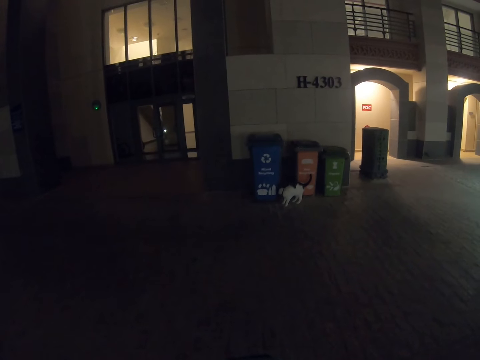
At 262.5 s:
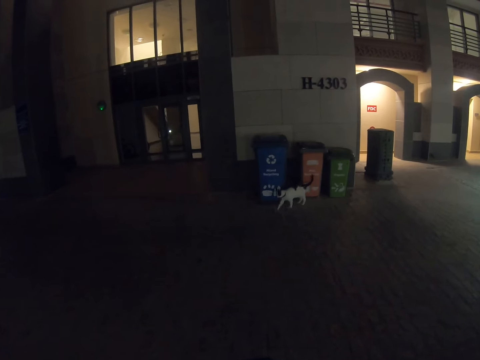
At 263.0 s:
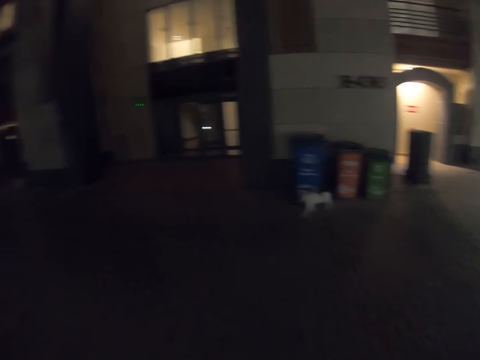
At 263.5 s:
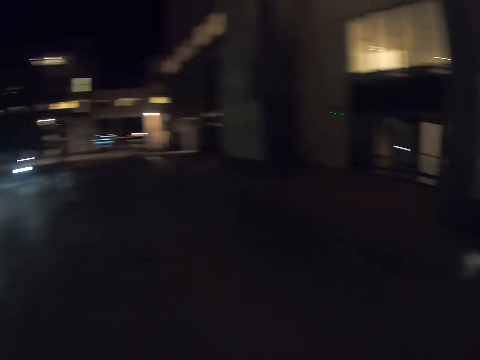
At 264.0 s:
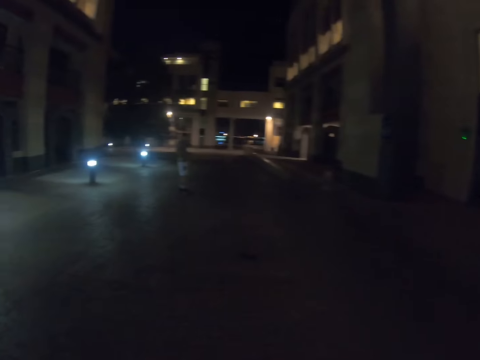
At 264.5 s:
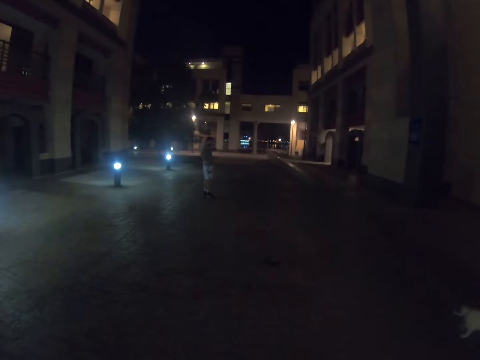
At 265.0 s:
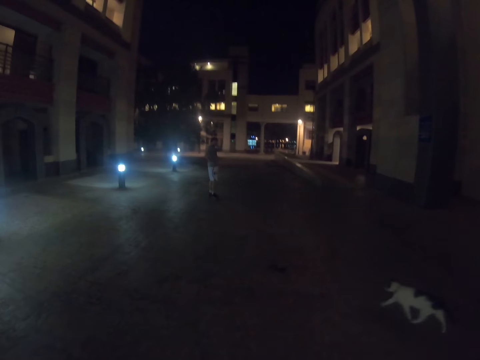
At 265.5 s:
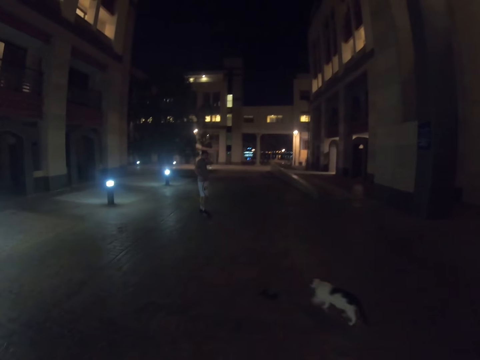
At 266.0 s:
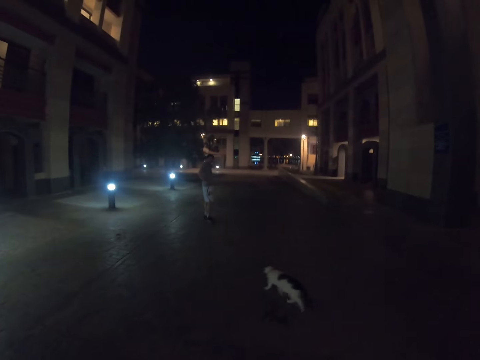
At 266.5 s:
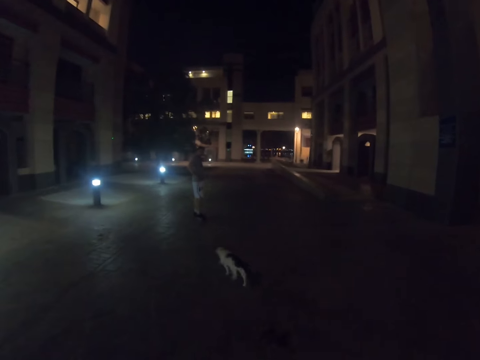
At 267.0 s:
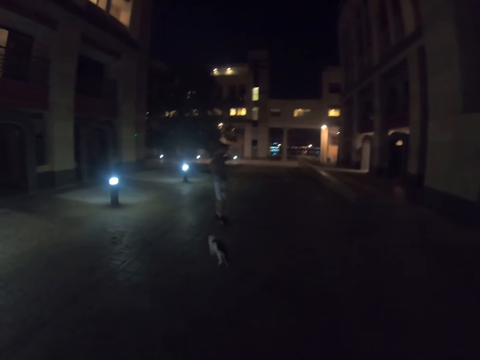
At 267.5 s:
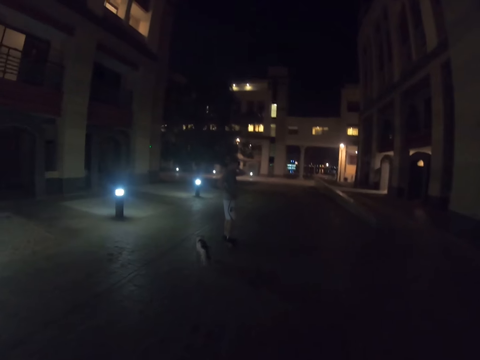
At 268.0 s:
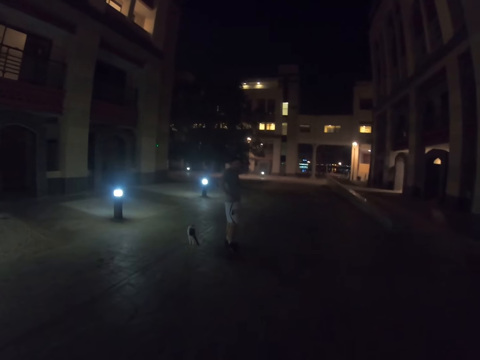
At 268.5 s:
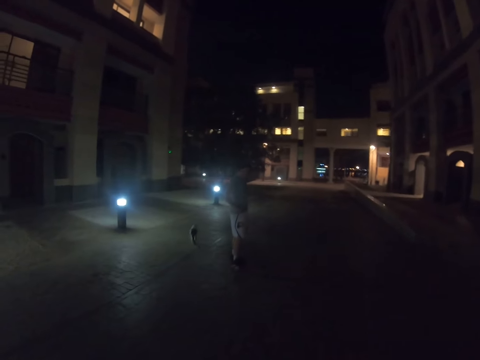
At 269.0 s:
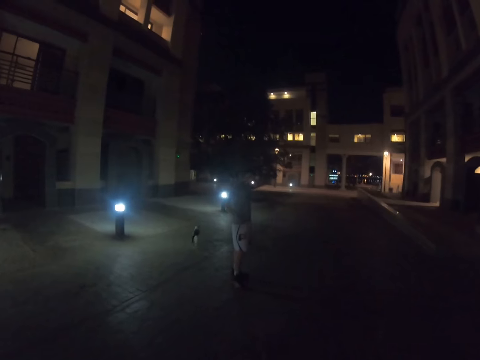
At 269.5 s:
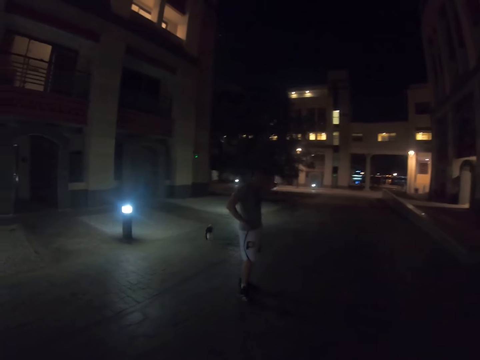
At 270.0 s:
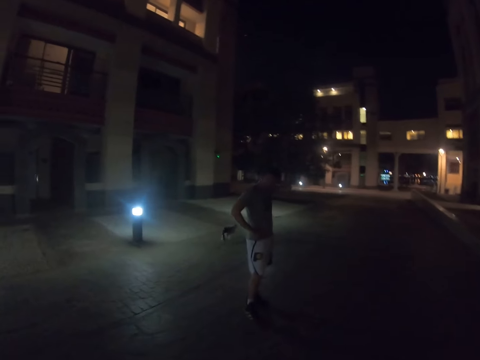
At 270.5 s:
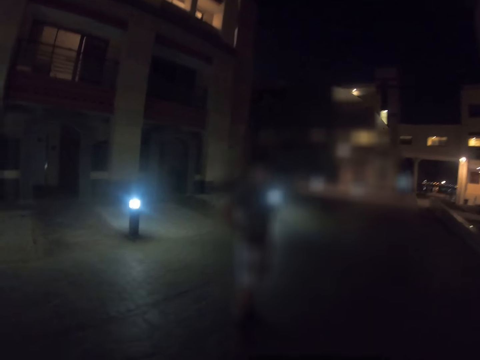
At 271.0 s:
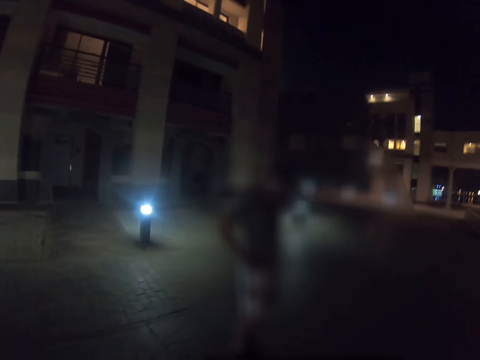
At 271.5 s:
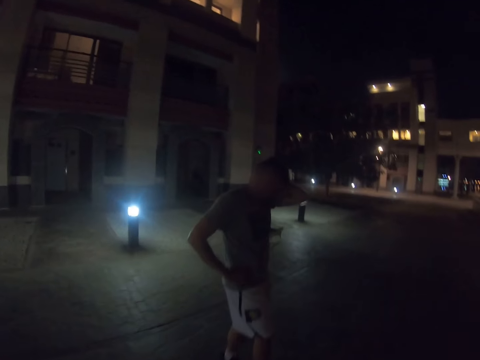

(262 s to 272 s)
The camera wearer looks at a man. They walk towards the man.

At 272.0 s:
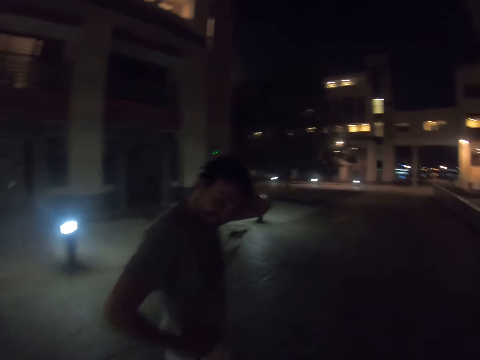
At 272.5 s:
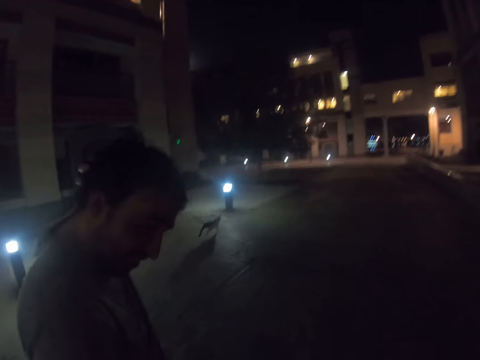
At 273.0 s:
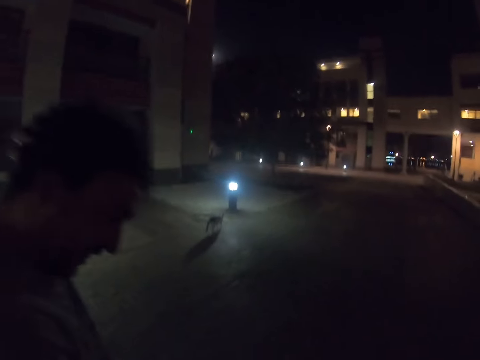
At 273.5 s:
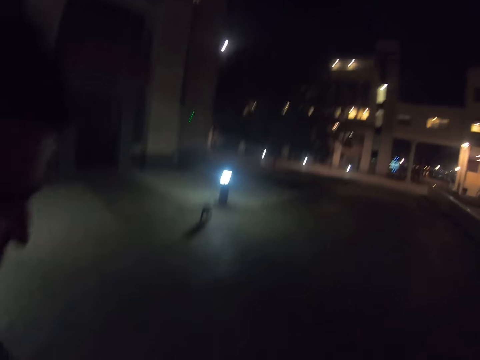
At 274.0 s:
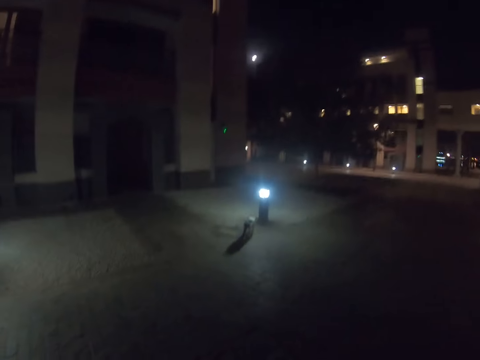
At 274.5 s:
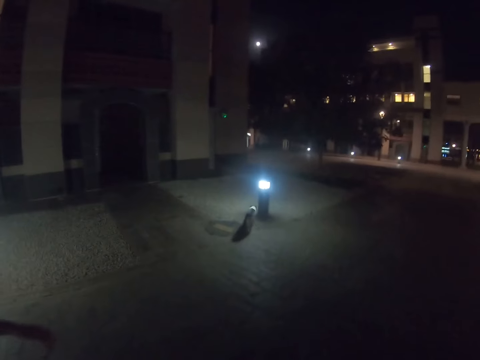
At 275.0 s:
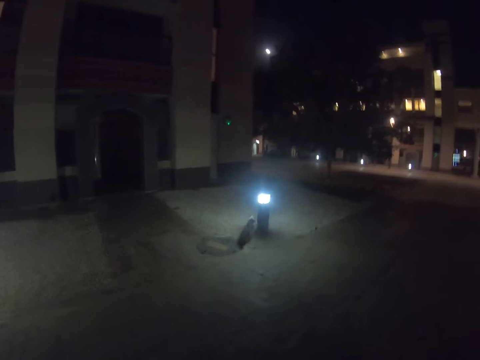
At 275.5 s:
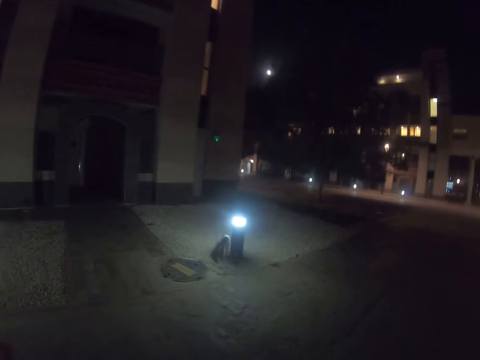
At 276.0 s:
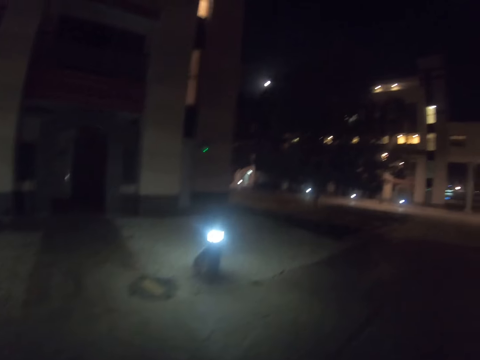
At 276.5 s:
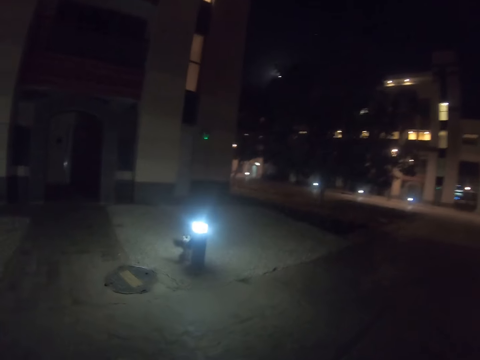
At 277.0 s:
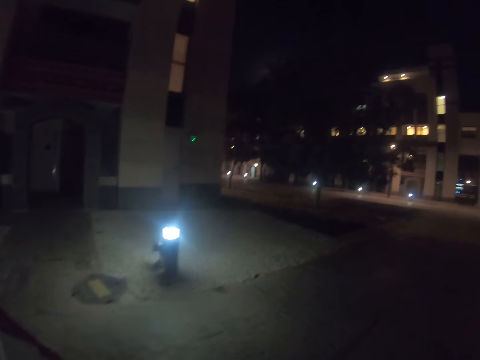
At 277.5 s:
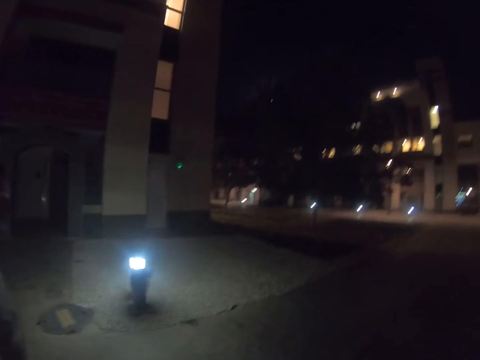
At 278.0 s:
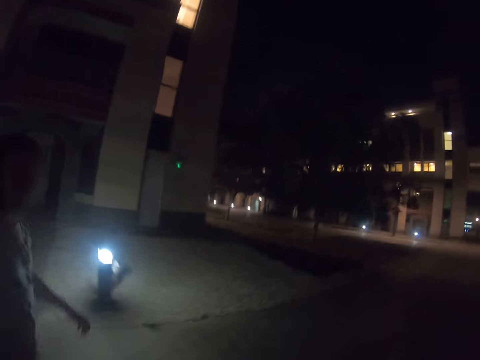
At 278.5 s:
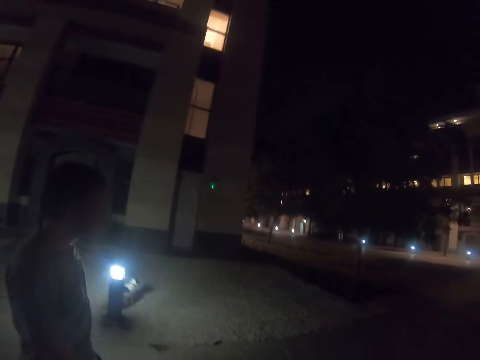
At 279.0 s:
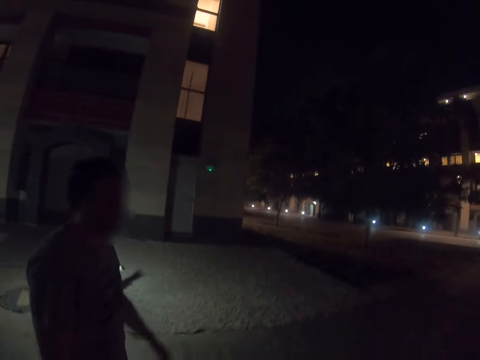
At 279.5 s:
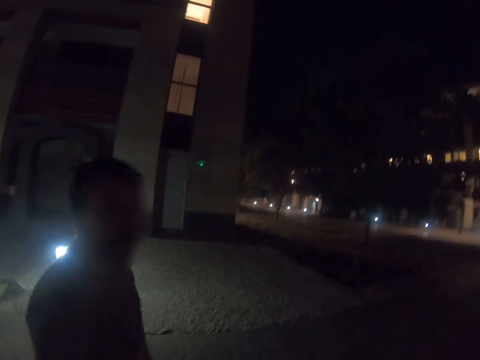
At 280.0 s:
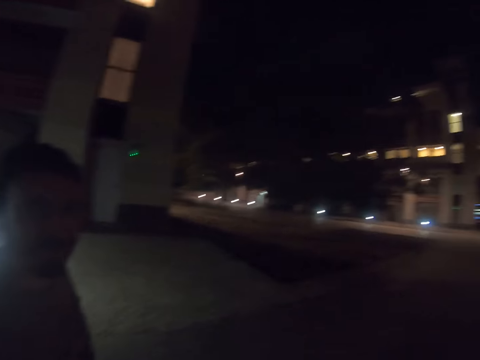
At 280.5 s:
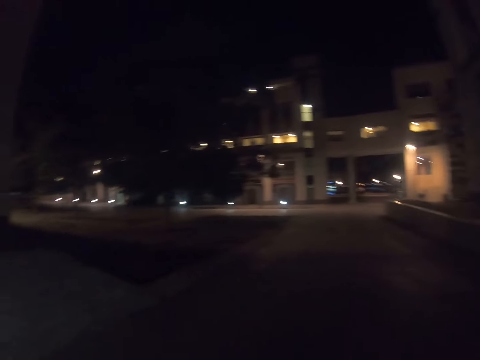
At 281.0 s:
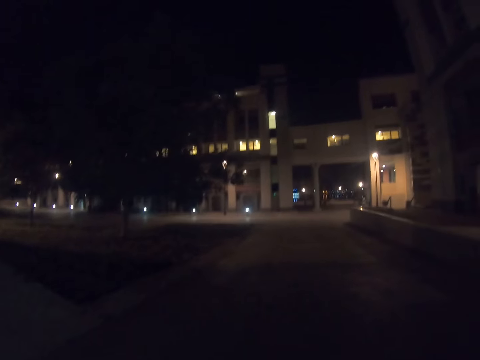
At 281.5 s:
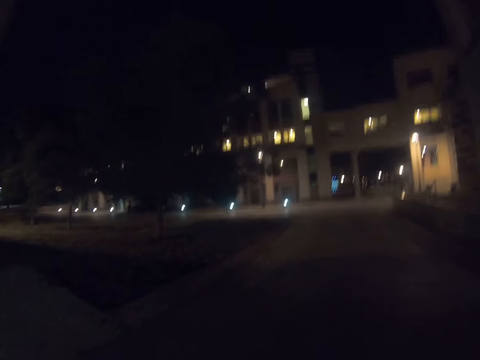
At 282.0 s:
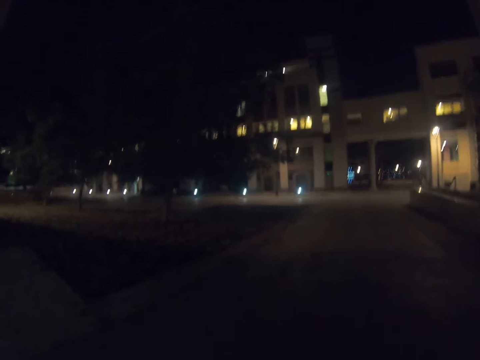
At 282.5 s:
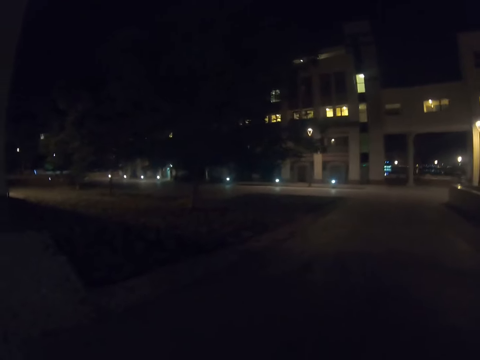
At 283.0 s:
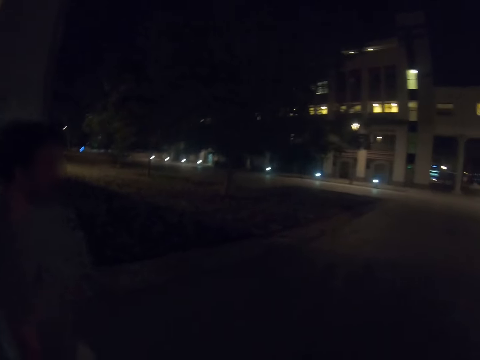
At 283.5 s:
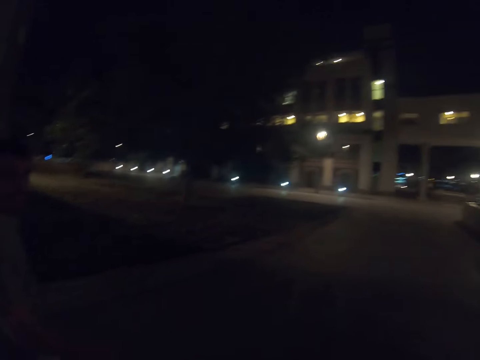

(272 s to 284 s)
A man holds the neck or head with the left hand. The camera wearer walks along the road. The man walks the cat on a pavement.

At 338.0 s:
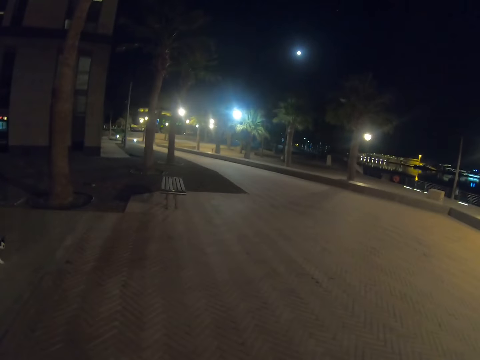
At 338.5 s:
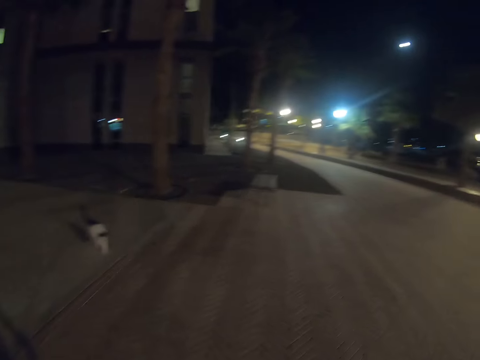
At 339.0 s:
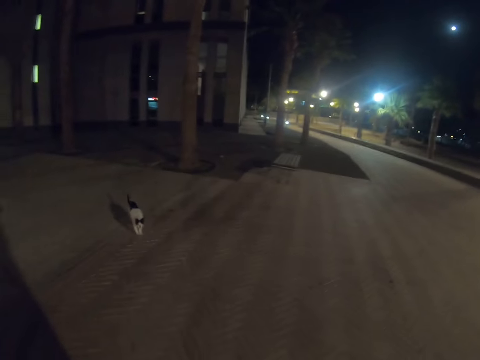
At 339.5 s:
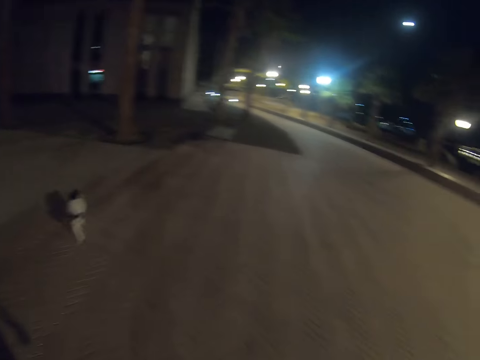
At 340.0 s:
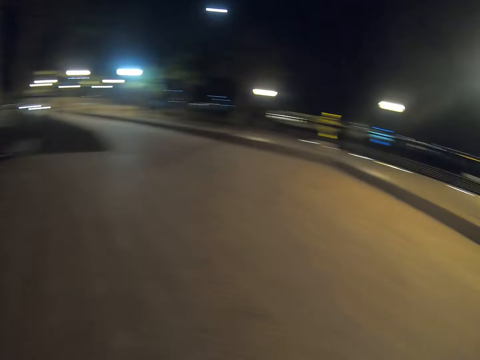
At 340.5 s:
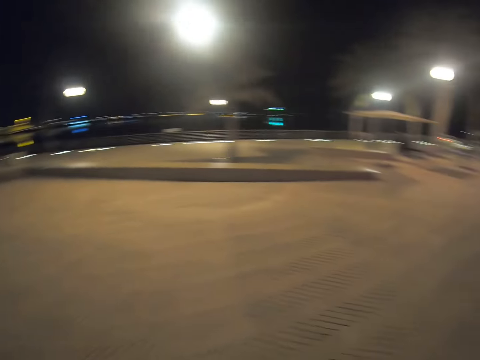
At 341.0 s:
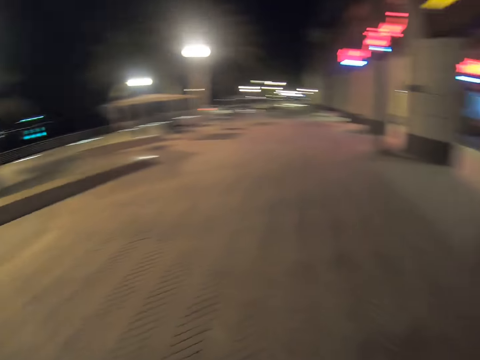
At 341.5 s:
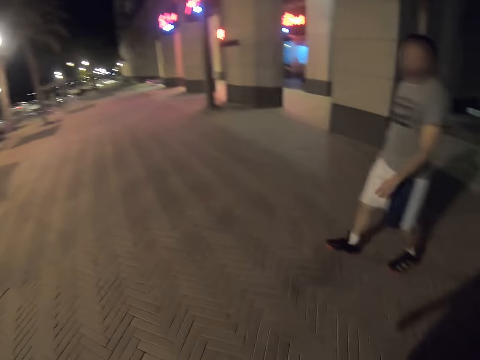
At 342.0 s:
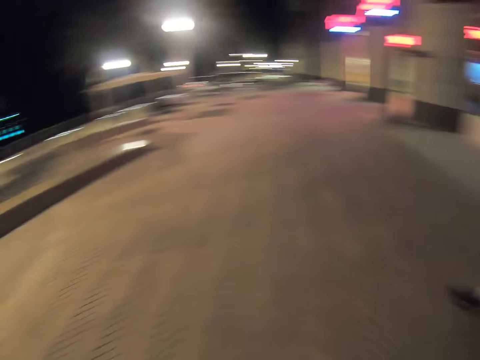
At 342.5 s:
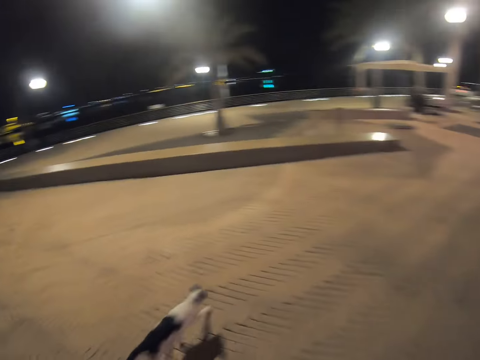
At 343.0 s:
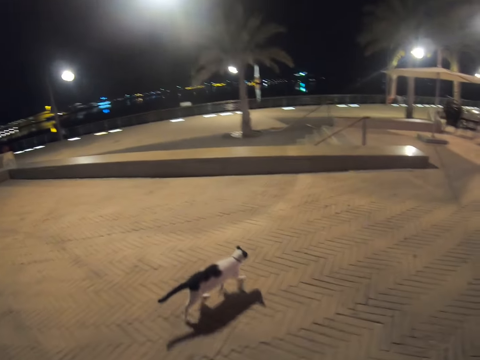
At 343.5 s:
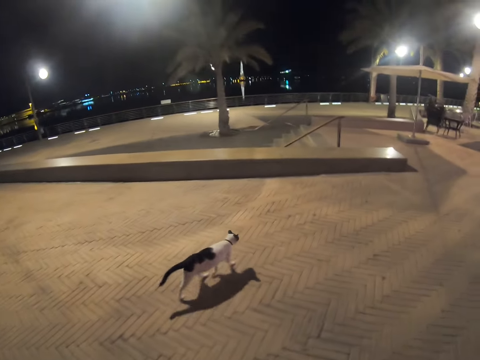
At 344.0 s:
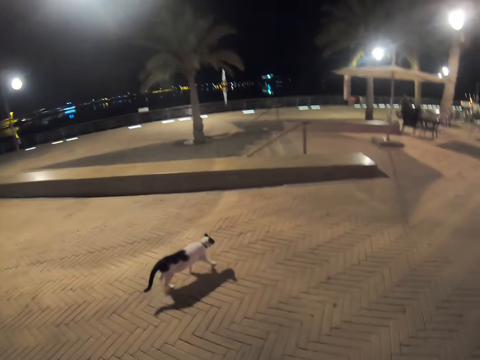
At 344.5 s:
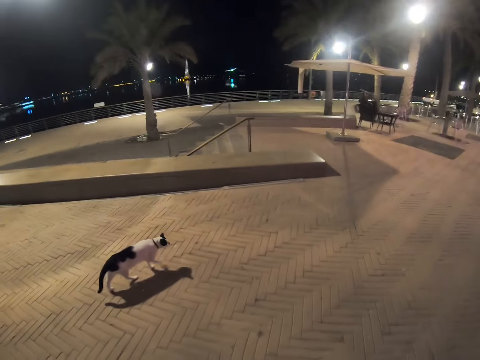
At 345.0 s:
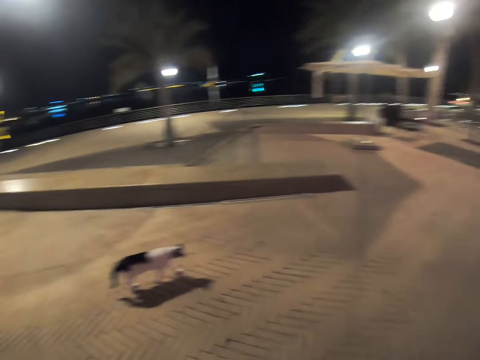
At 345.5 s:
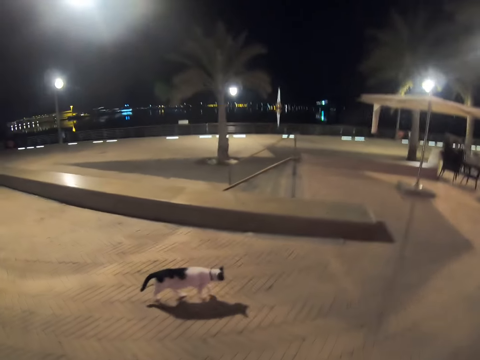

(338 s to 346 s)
The camera wearer looks at the cat.
